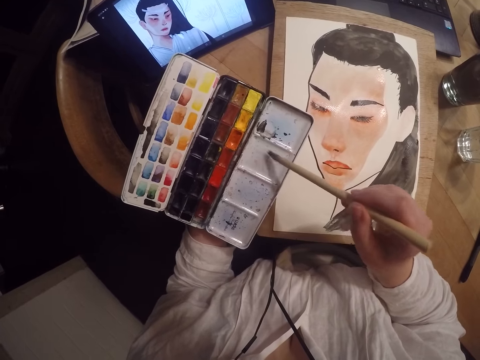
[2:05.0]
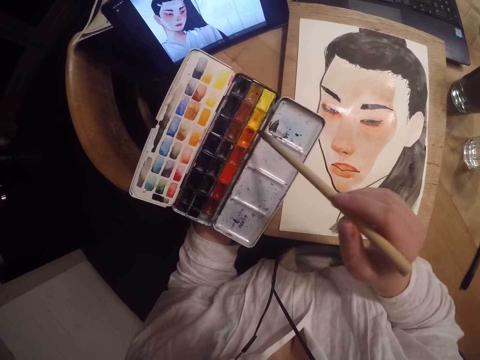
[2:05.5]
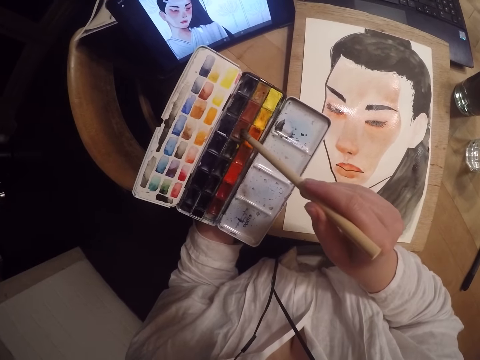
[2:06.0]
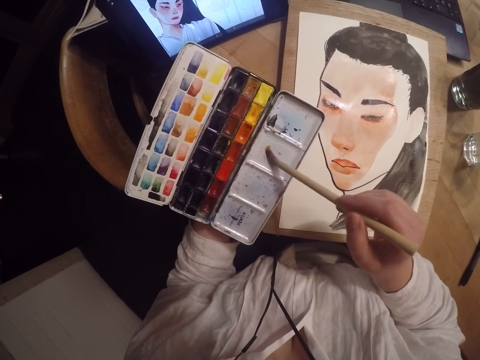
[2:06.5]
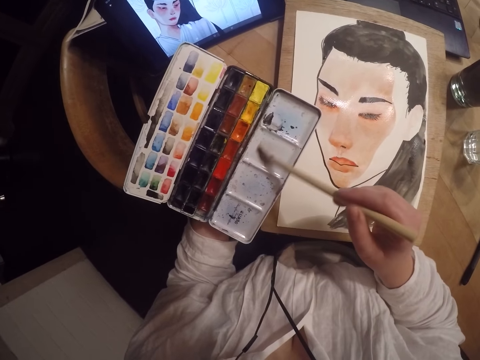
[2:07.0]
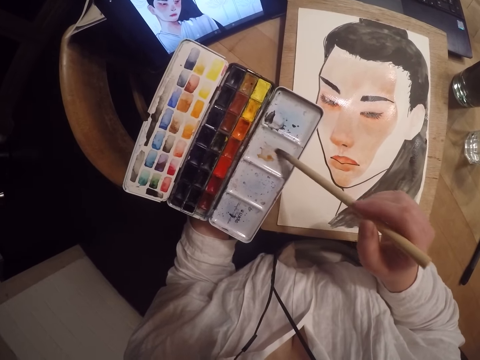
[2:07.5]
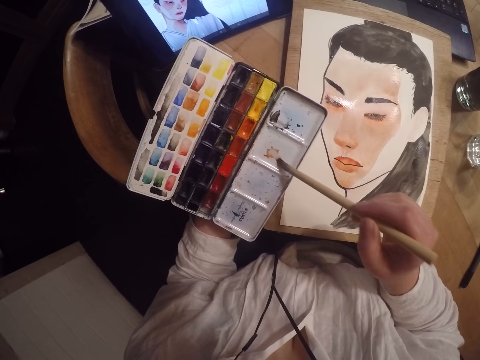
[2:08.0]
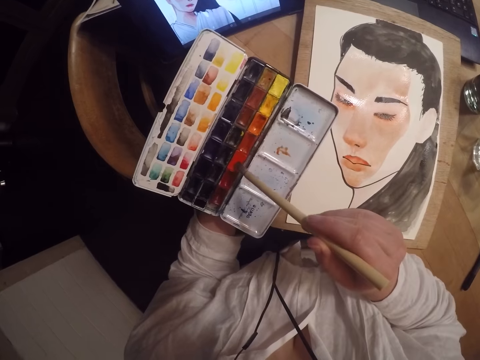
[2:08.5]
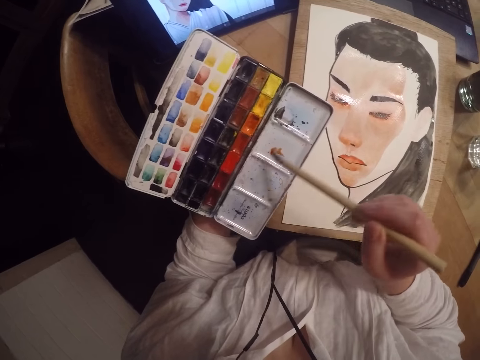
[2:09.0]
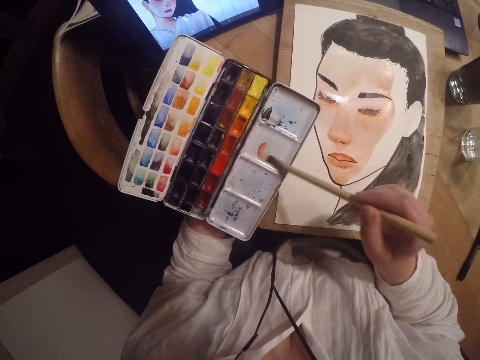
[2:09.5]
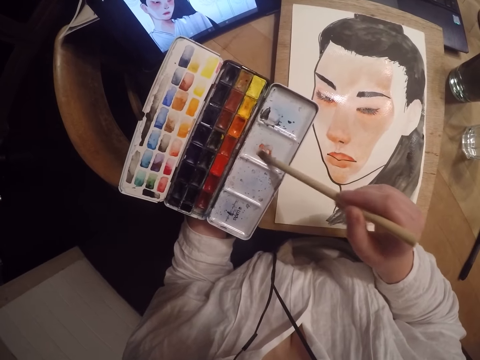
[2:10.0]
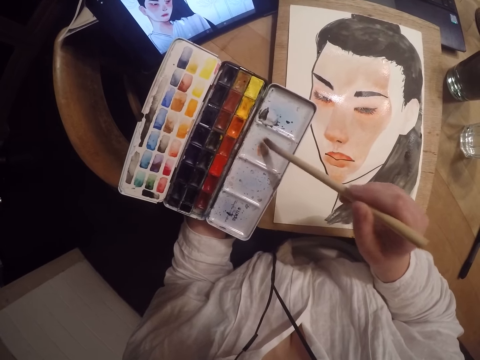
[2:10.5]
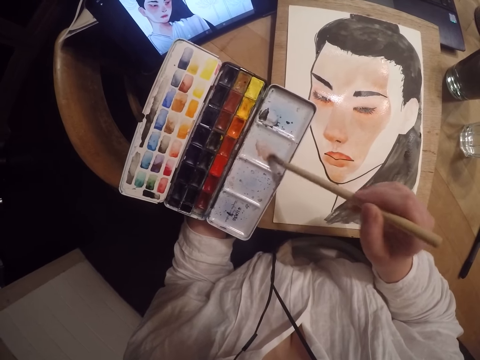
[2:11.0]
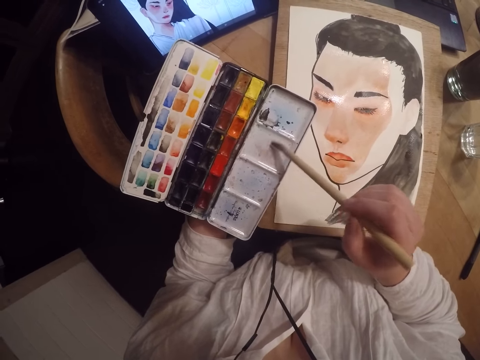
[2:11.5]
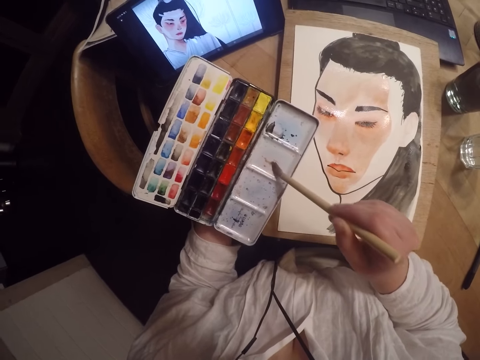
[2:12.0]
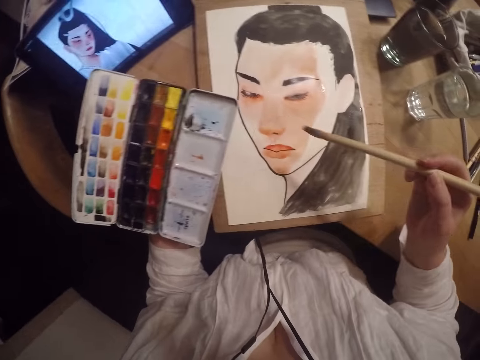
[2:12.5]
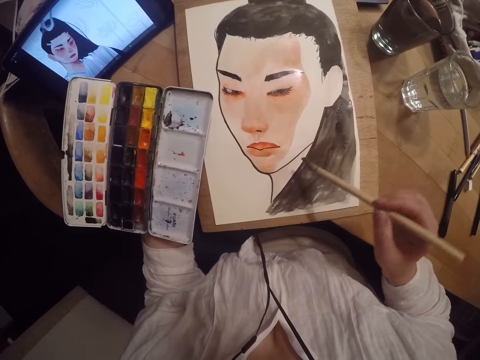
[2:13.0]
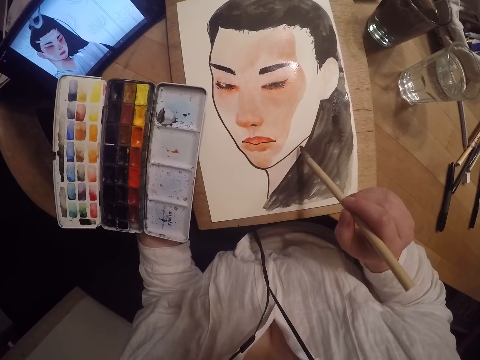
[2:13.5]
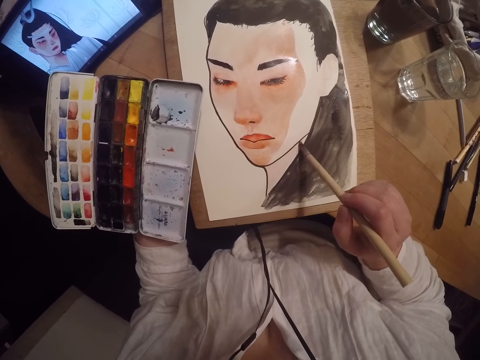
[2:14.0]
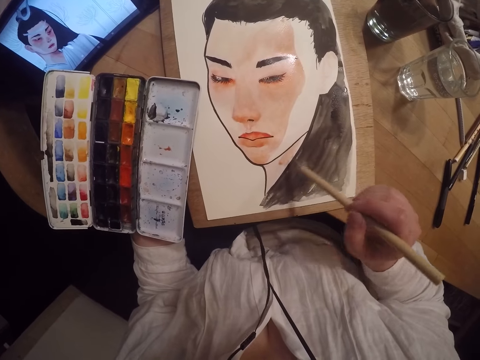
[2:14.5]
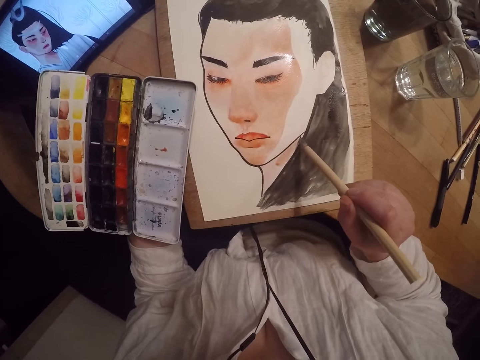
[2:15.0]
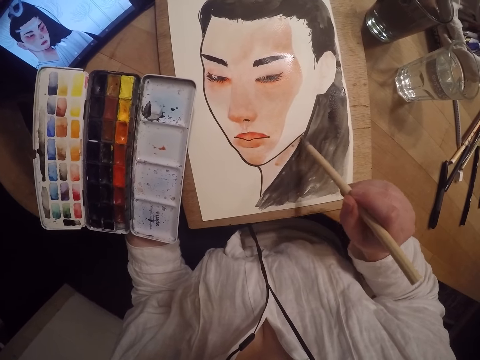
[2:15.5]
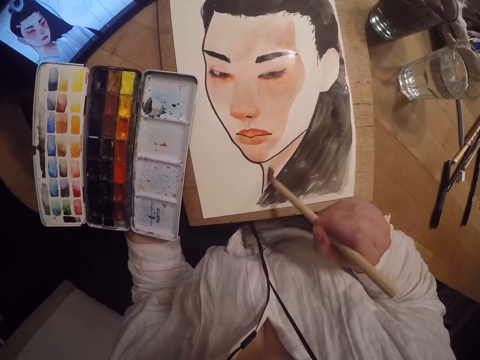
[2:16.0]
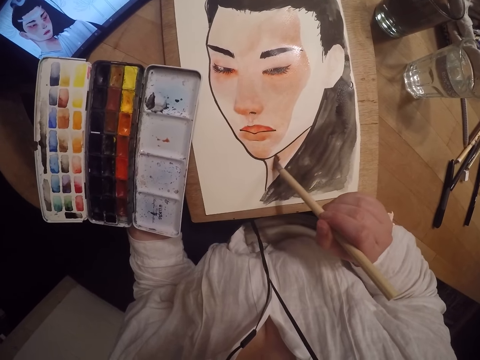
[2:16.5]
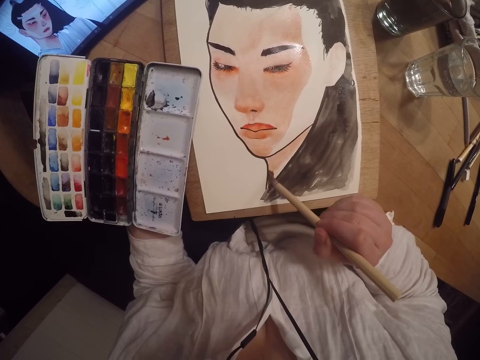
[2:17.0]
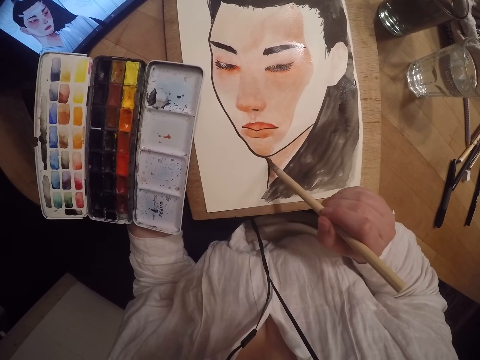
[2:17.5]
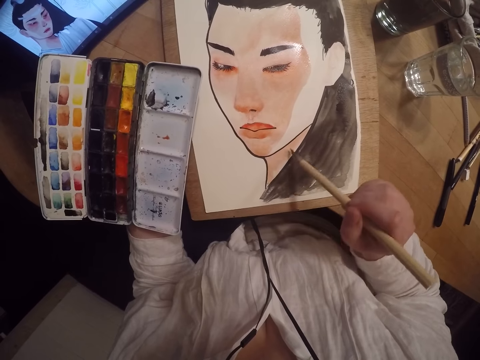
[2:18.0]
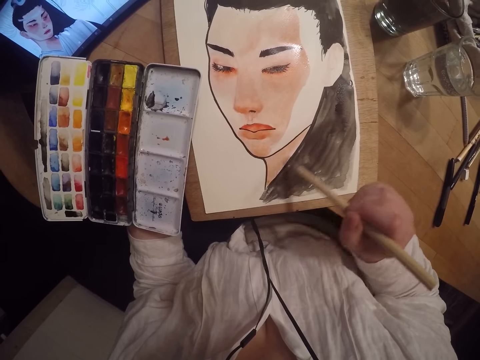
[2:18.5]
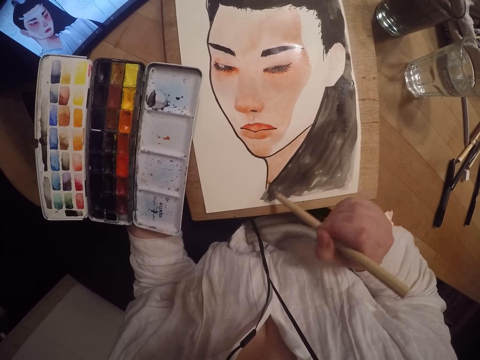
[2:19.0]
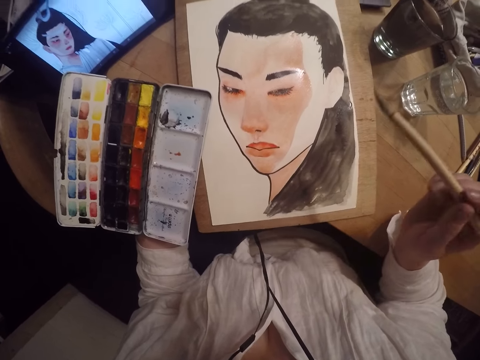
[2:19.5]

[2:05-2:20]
The camera wearer swirls the brown color on the paint palette. They swirl the paint brush on the empty part of the palette. They swirl an orange color on the paint palette. They swirl the paint brush on the empty part of the palette. They paint the drawing.

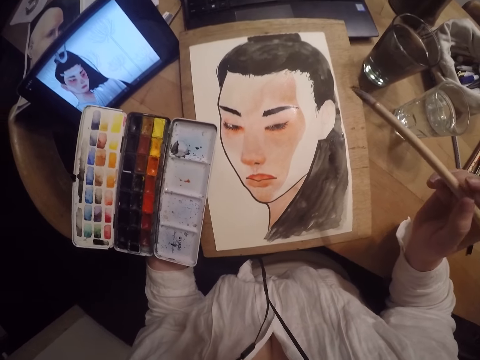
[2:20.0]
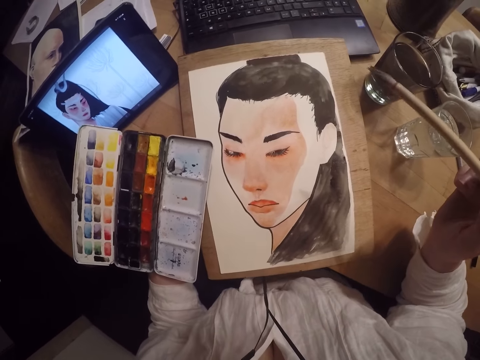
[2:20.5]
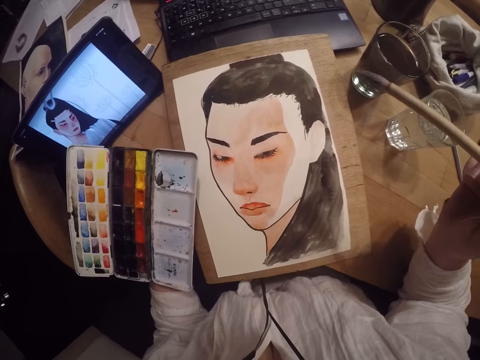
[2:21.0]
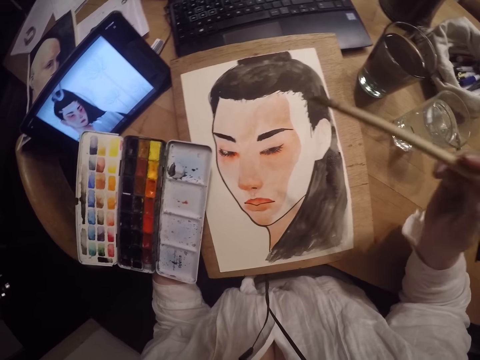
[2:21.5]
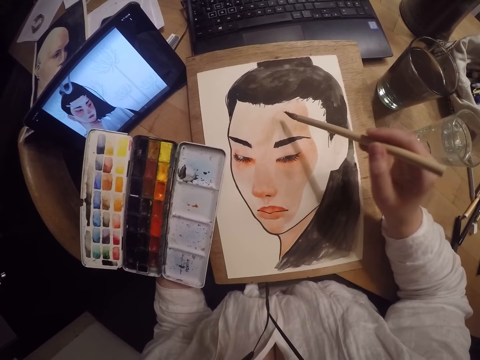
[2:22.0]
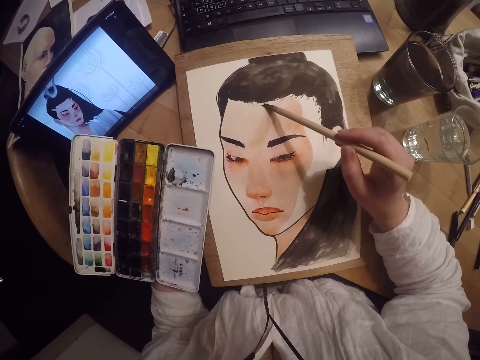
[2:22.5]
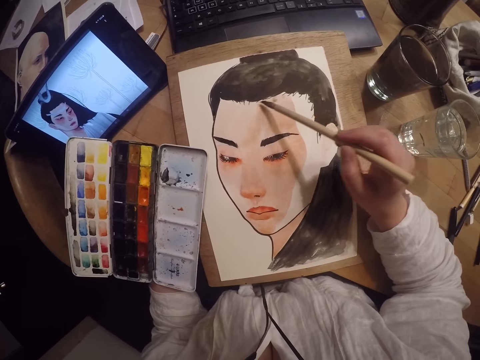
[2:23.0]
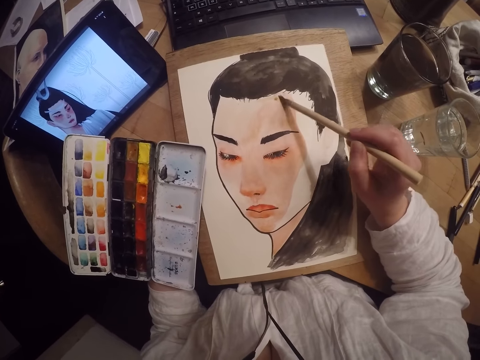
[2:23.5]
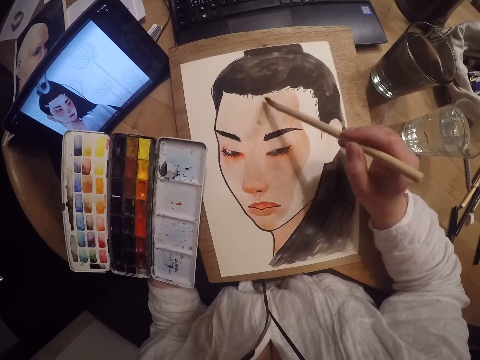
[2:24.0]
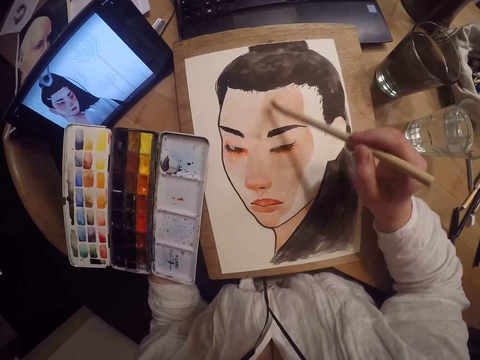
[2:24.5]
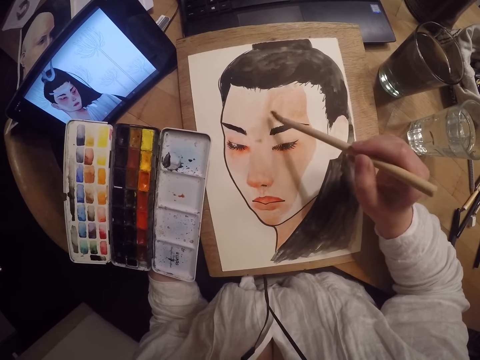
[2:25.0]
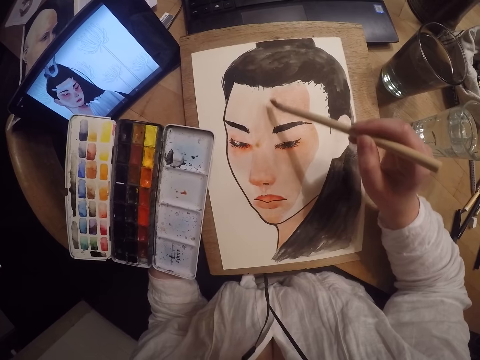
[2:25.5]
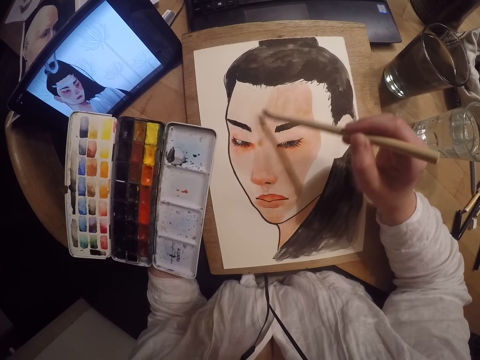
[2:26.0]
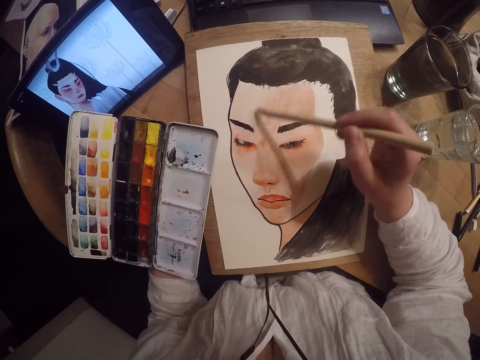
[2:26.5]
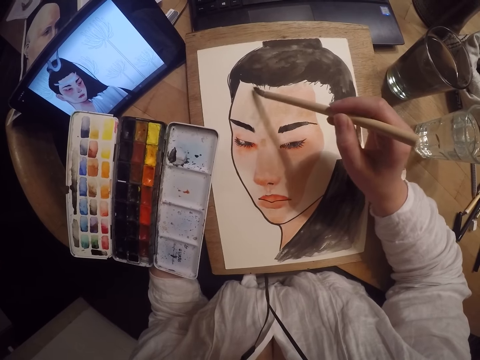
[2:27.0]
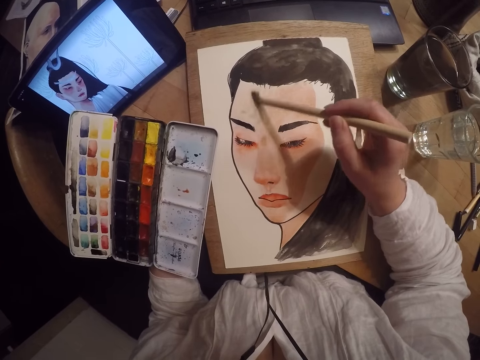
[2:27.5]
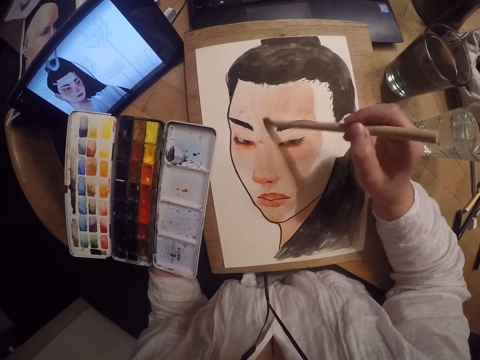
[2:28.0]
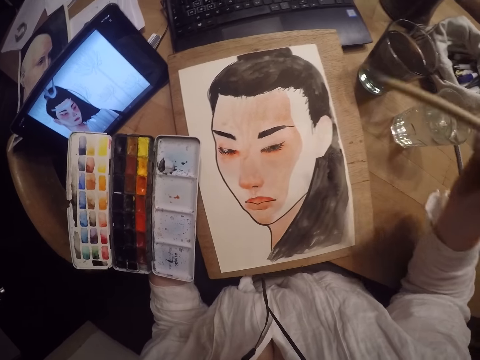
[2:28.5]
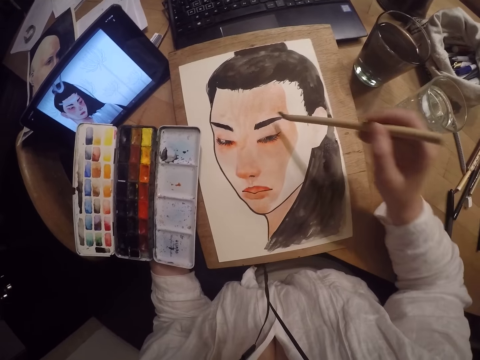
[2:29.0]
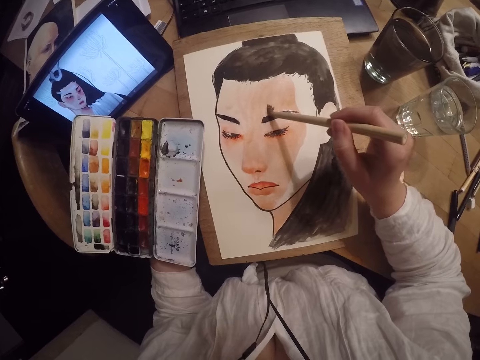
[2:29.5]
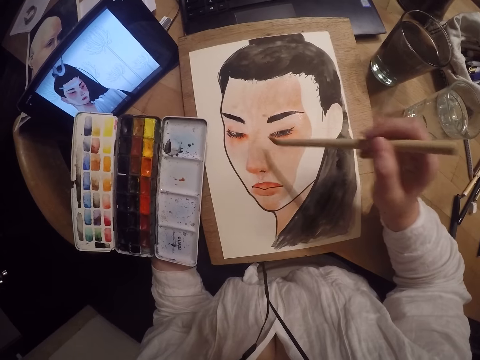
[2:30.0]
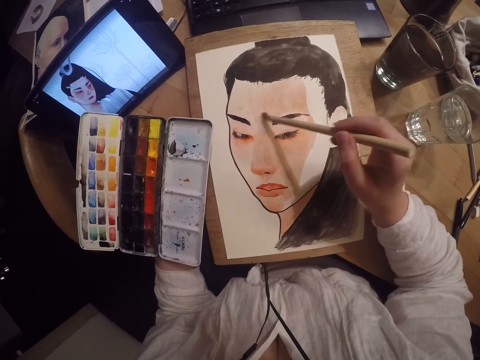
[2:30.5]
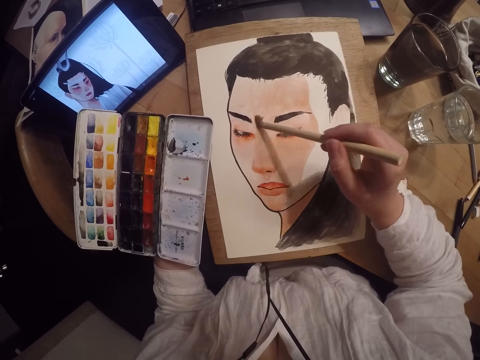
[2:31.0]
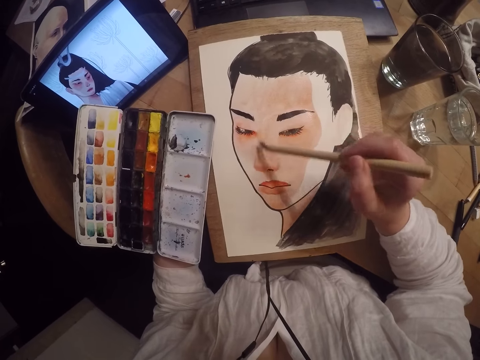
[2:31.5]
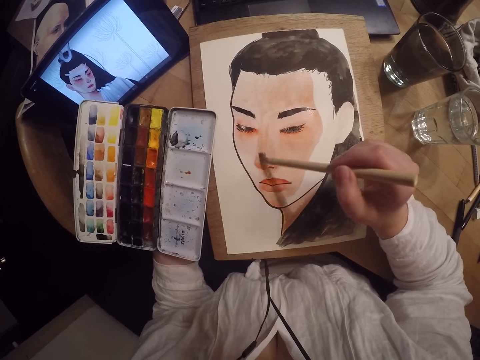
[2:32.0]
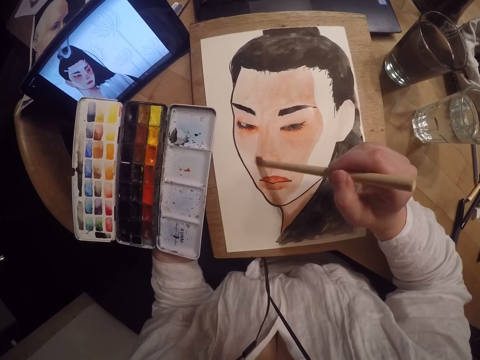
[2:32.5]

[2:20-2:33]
The camera wearer looks at the painting. They paint the picture.
